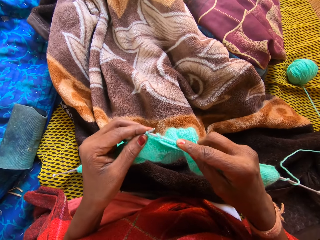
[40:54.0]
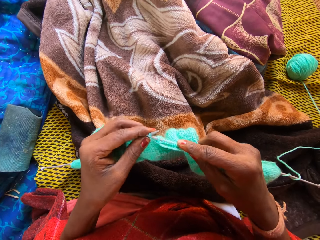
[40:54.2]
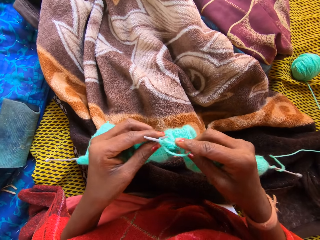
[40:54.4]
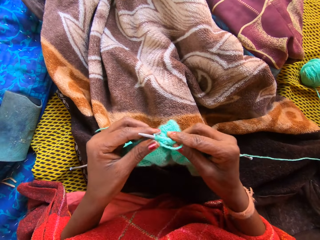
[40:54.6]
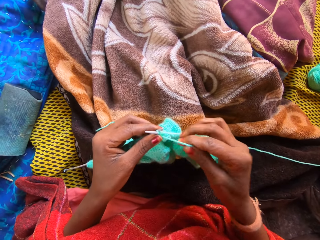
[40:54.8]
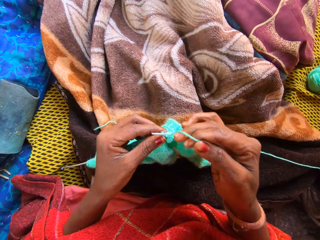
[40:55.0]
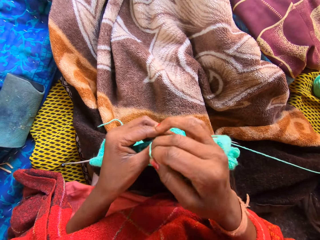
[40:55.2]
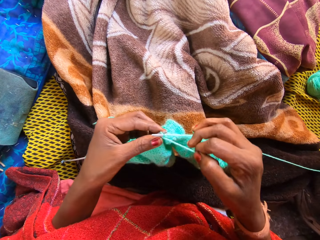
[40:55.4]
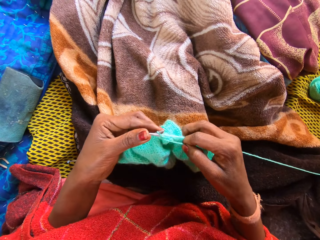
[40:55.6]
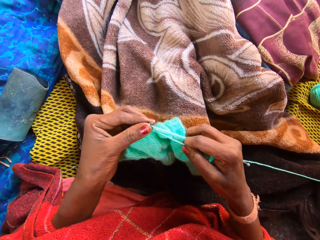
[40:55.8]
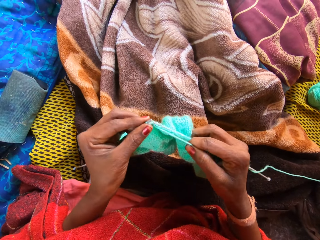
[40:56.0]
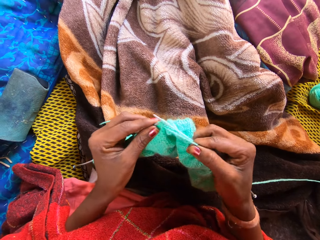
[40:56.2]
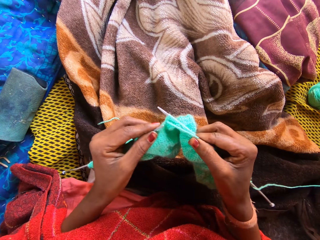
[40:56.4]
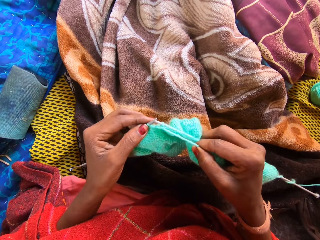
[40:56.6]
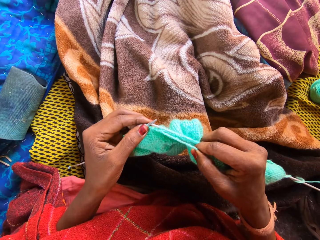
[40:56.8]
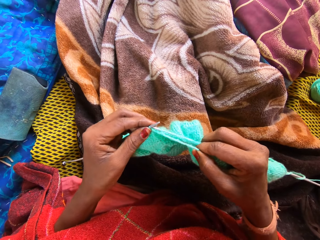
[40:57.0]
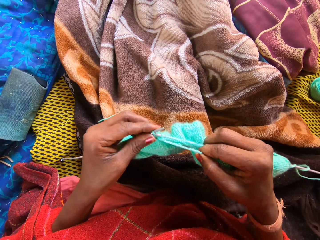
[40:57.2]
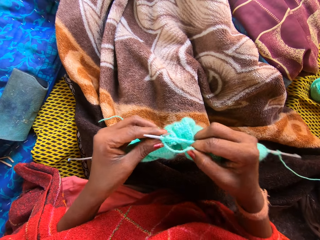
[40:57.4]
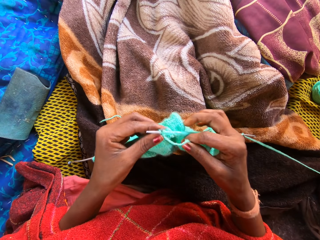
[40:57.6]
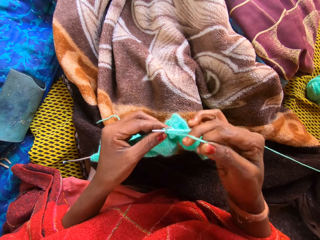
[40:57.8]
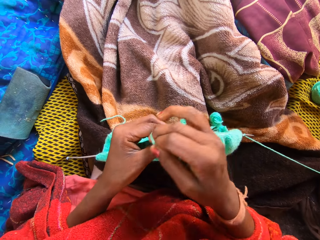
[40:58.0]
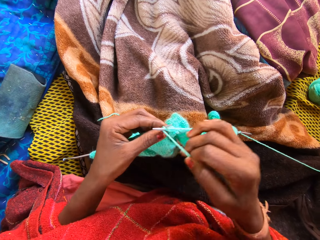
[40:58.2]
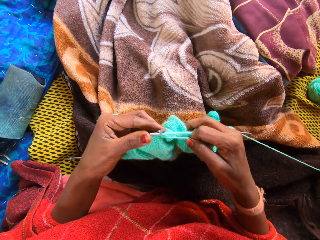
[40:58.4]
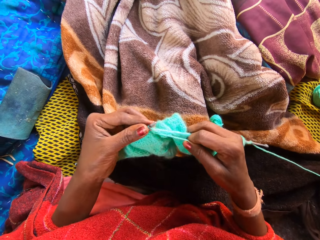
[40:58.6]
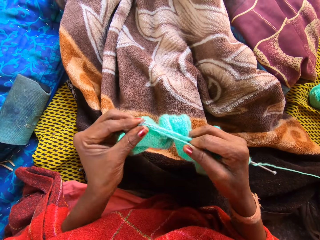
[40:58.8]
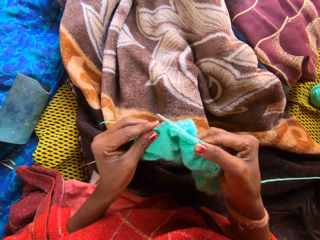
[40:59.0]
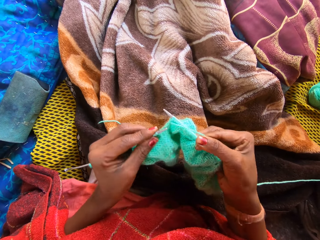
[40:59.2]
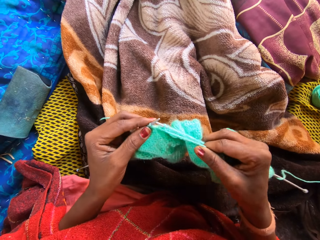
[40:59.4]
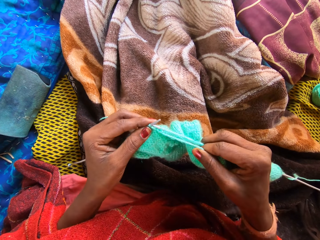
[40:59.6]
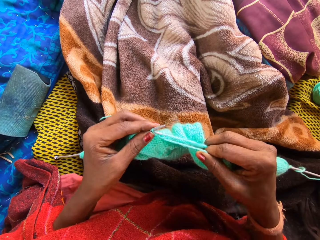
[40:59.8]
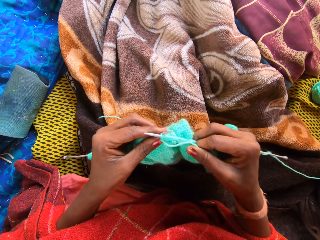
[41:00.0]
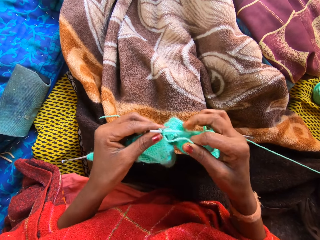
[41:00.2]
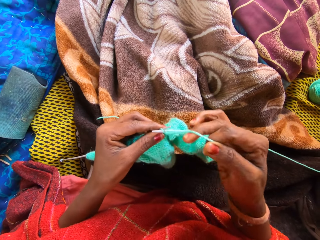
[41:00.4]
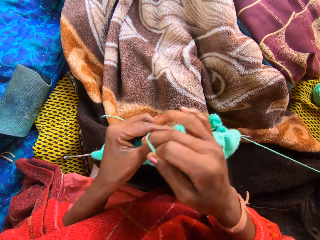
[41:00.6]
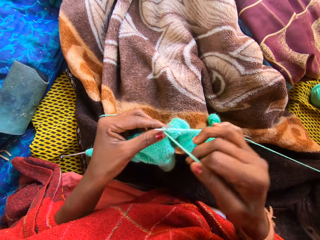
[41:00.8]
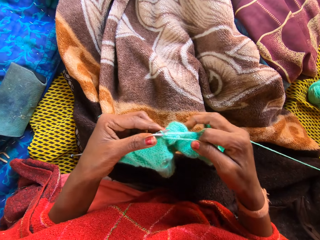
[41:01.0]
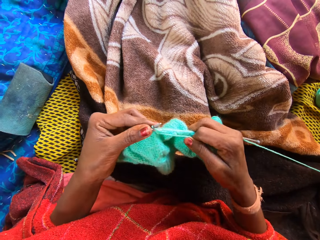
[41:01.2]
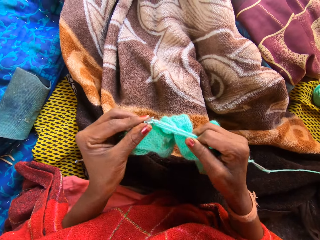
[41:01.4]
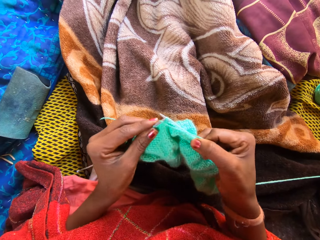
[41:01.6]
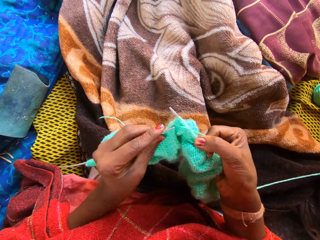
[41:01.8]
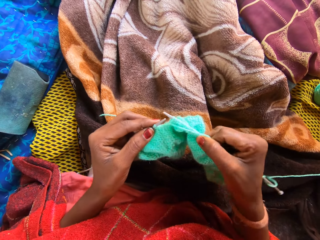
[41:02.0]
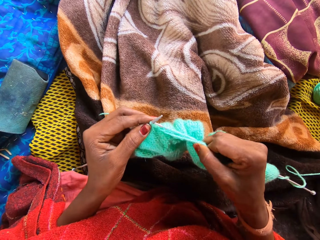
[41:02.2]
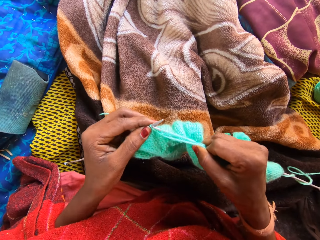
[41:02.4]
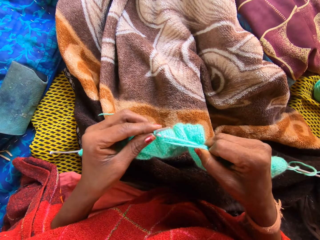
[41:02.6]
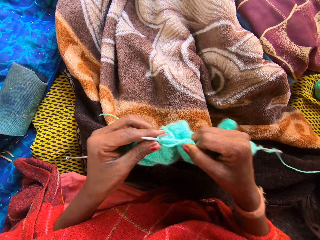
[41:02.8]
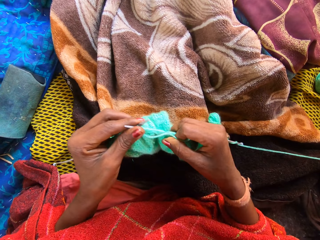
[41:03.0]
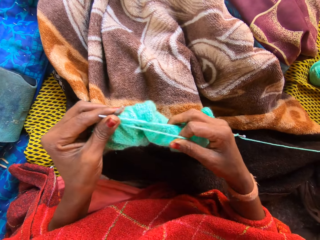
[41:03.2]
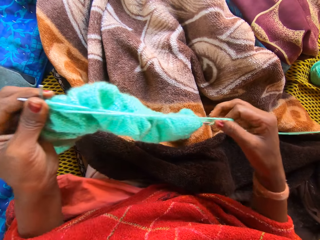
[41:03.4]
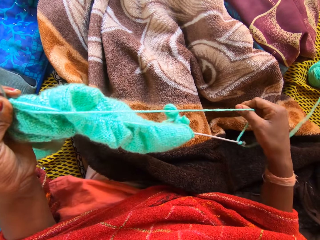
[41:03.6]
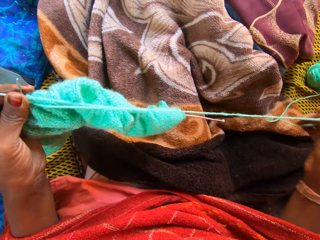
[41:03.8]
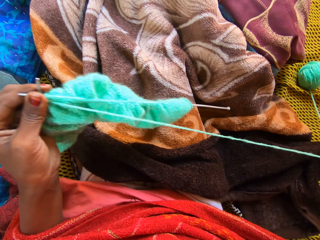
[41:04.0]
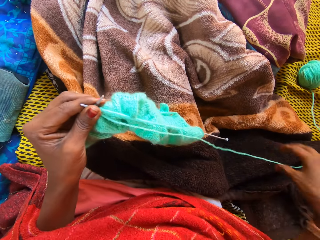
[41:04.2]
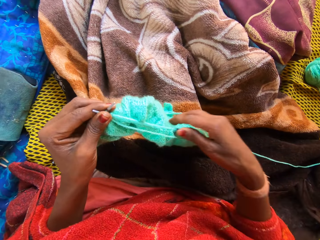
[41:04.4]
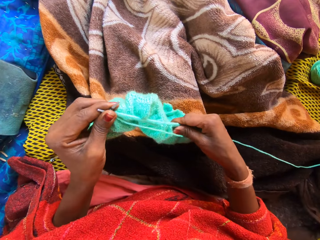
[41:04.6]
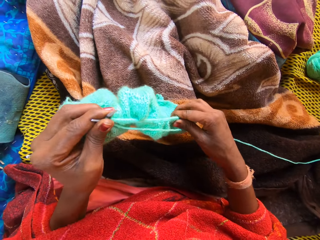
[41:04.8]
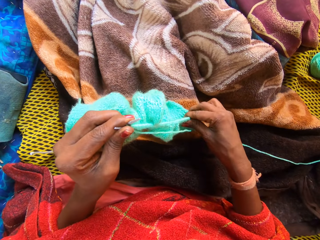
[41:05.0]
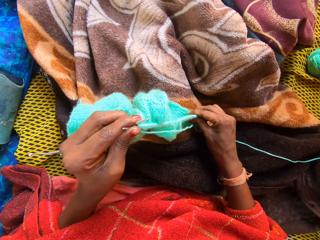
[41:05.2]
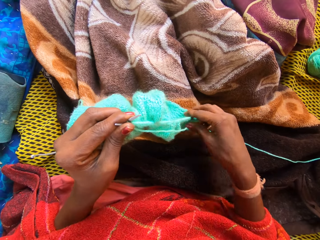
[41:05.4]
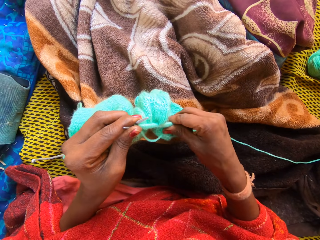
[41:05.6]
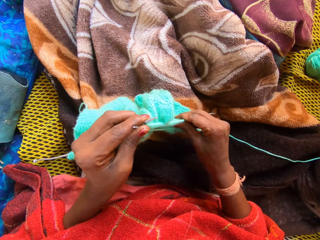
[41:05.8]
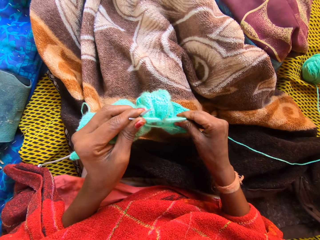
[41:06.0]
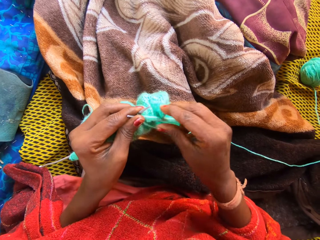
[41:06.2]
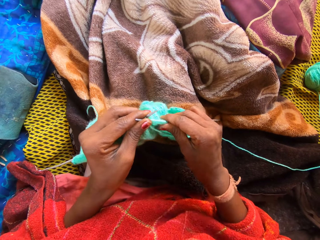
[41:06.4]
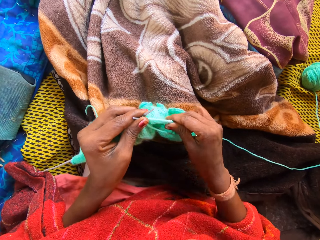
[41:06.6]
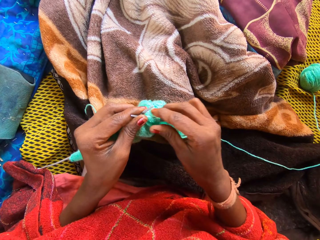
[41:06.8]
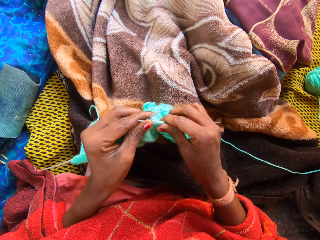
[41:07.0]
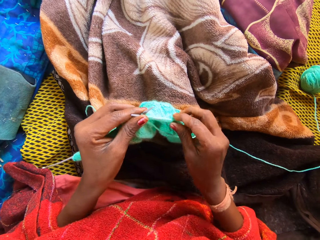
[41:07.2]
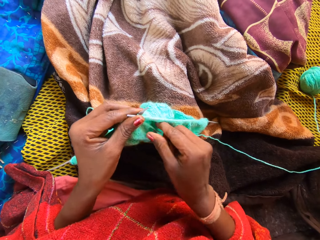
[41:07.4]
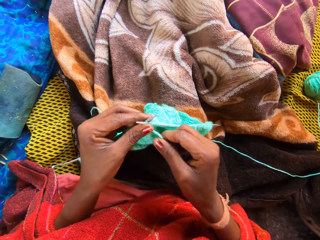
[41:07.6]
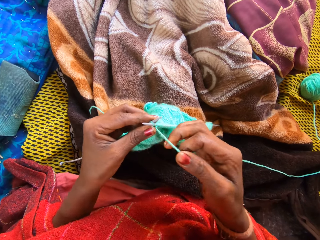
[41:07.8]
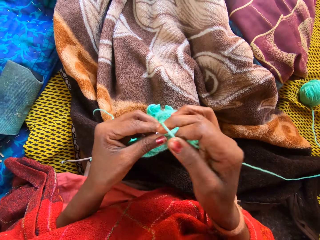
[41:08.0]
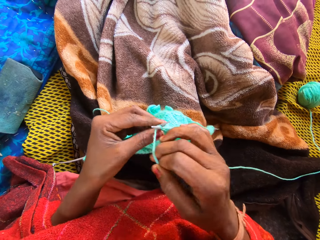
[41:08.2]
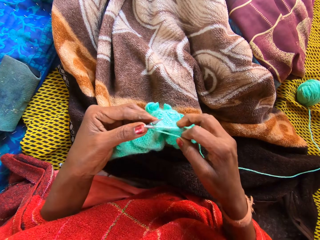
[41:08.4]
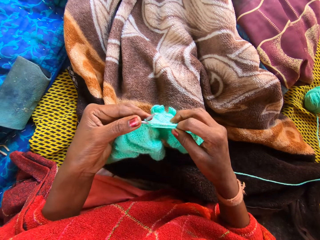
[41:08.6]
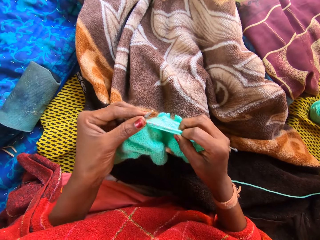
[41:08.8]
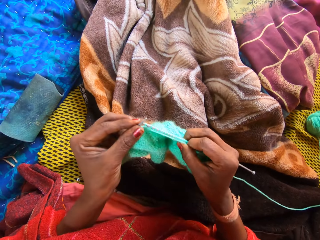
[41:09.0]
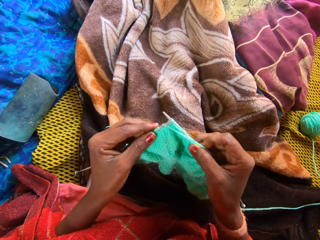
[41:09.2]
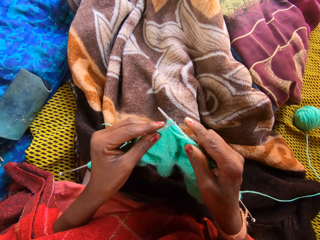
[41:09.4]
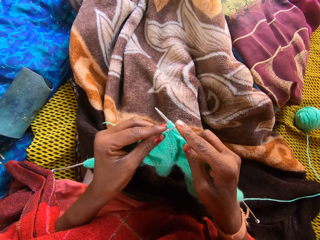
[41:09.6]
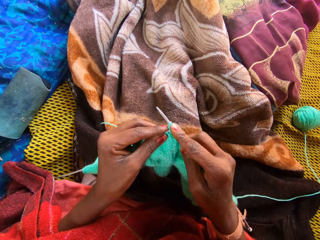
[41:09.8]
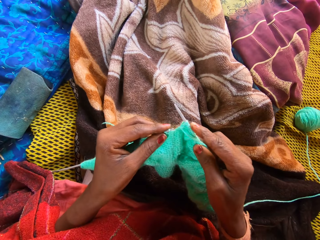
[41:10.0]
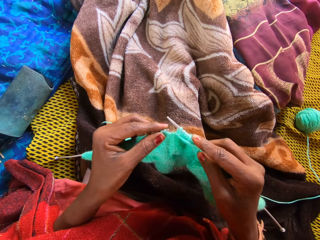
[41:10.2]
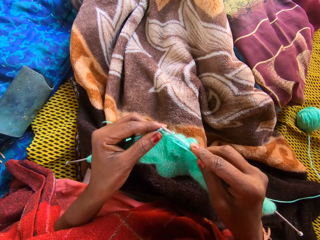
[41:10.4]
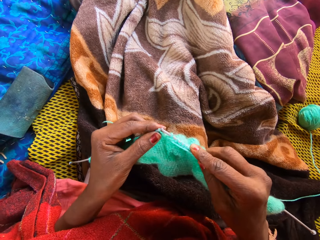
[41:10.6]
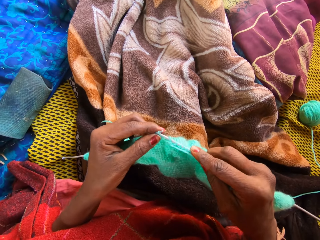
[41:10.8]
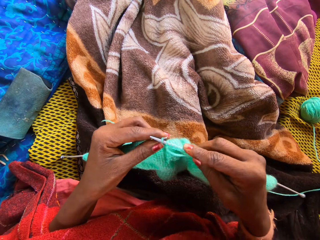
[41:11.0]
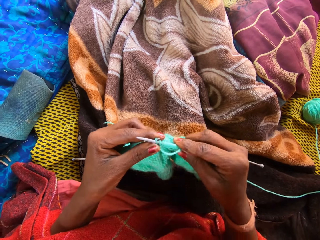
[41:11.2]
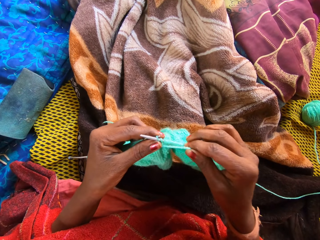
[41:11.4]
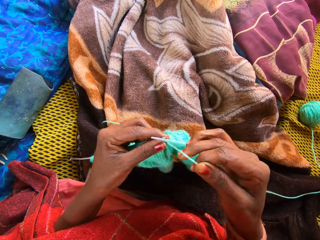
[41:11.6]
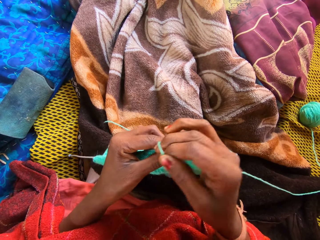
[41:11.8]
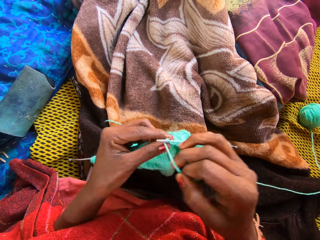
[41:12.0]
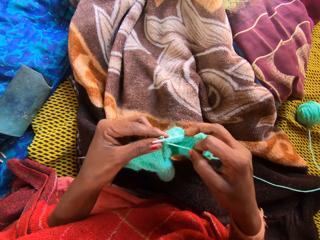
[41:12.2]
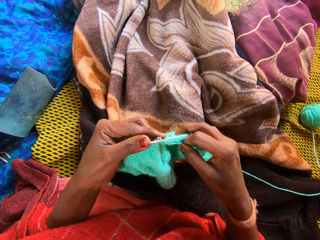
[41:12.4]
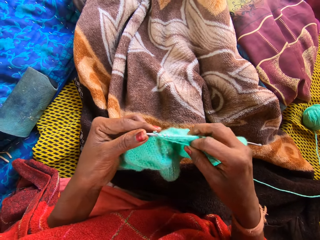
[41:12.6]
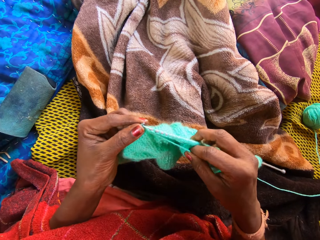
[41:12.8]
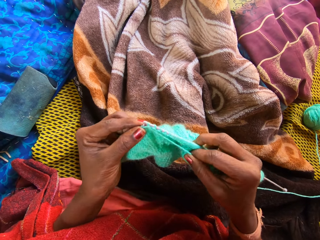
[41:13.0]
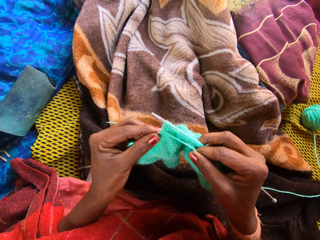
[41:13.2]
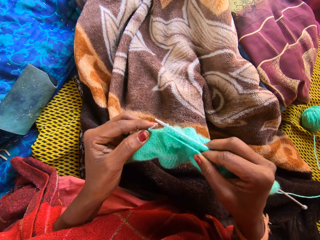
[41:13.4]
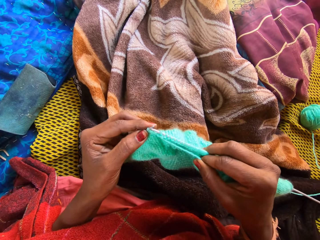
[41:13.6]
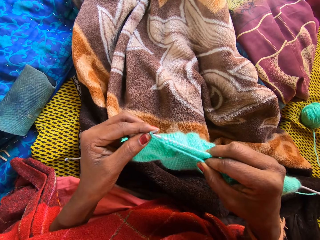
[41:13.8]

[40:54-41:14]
The camera wearer pulls a strand of the yarn with her right hand. She straightens the thread. She adjusts the yarn with her right hand. She holds a part of the yarn with her left hand. She stretches the fabric. She knits the yarn with knitting pins in her hands.

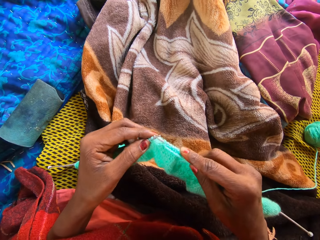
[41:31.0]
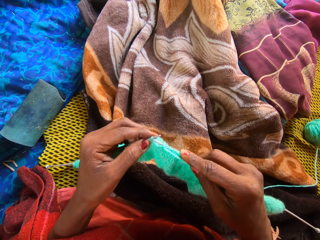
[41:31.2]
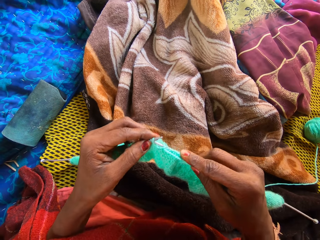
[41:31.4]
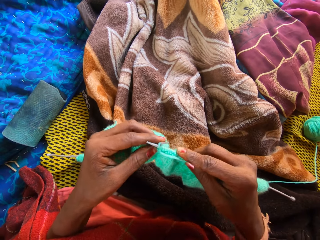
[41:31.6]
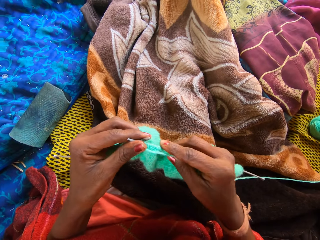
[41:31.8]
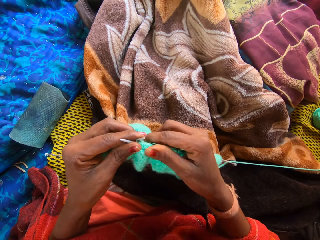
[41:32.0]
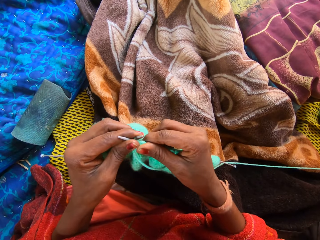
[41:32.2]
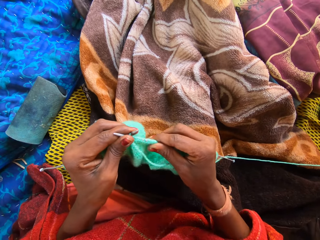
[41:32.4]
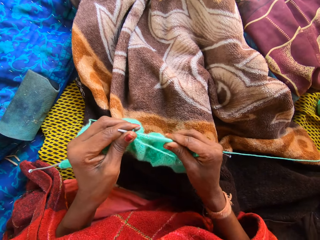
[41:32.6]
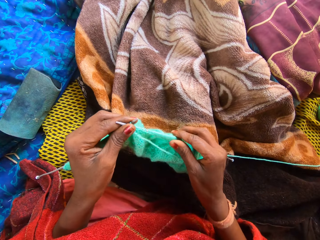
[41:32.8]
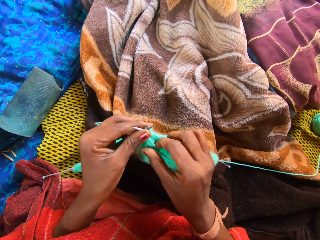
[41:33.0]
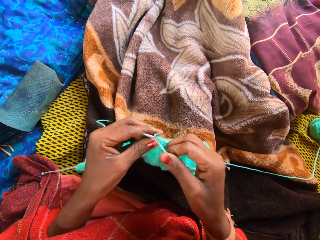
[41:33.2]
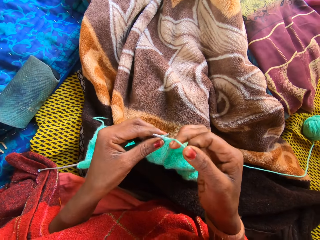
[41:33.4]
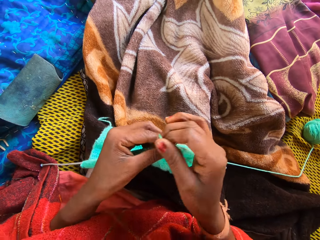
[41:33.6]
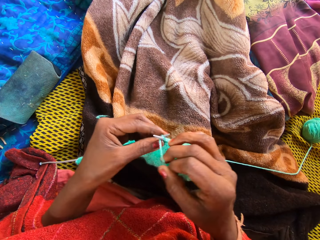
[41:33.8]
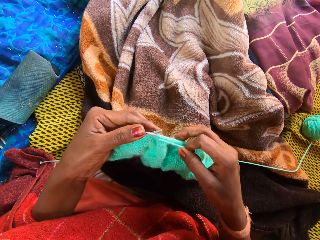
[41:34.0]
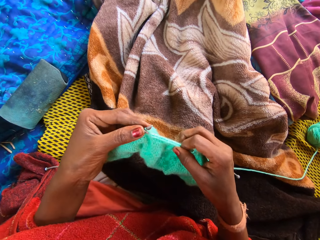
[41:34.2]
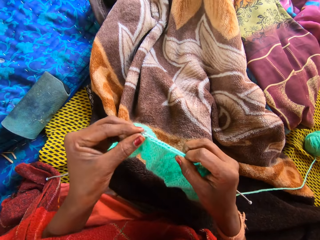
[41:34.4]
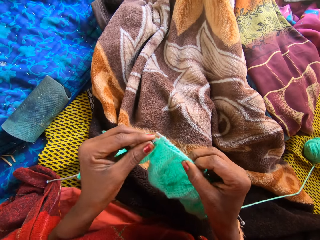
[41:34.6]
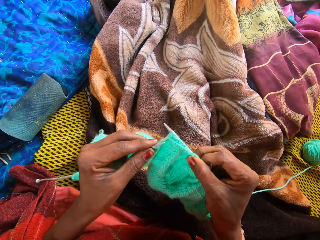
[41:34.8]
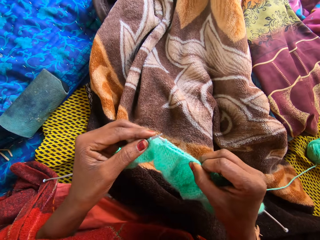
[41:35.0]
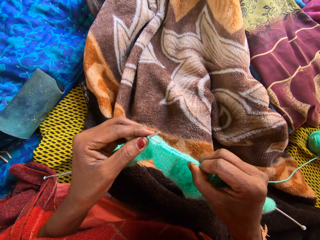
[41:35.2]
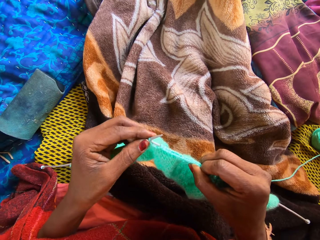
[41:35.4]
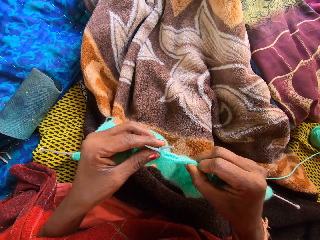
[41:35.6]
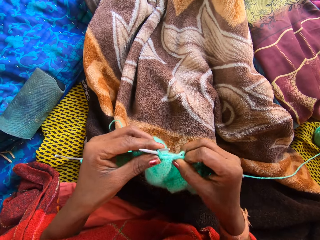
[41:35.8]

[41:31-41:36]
The camera wearer adjusts the yarn with her right hand. She stretches the fabric. She rolls the thread to the crochet hook. She knits the yarn with knitting pins in her hands.
